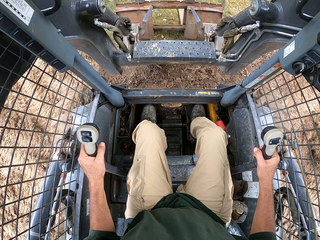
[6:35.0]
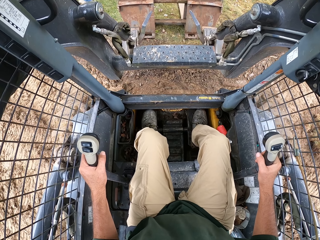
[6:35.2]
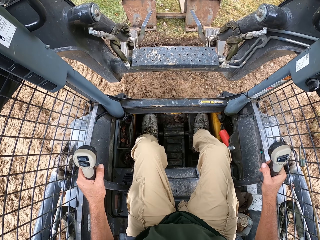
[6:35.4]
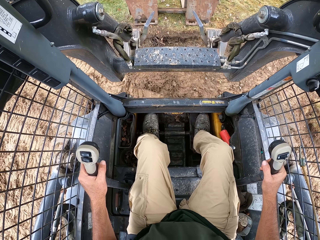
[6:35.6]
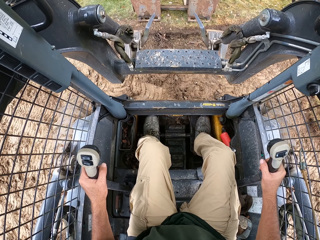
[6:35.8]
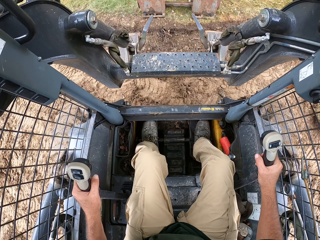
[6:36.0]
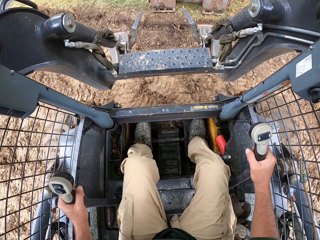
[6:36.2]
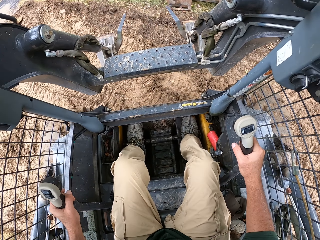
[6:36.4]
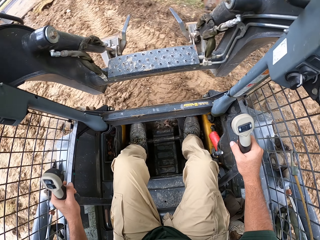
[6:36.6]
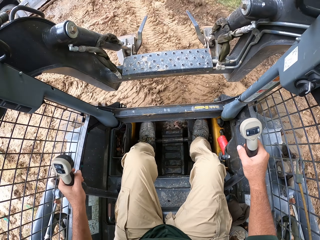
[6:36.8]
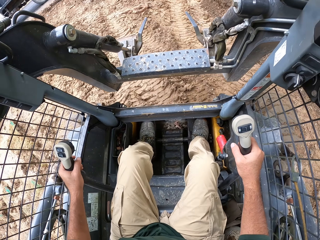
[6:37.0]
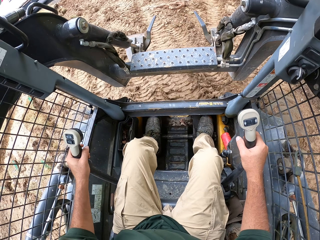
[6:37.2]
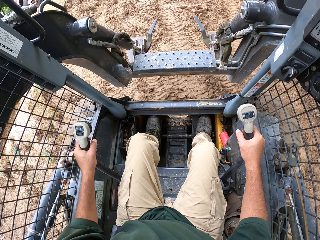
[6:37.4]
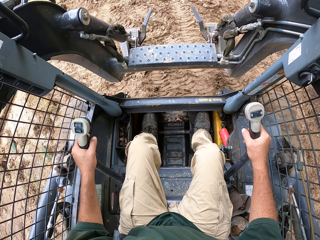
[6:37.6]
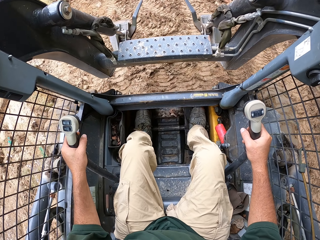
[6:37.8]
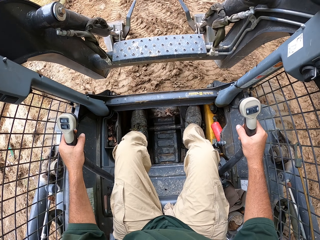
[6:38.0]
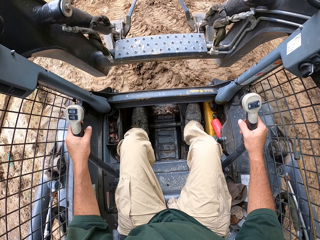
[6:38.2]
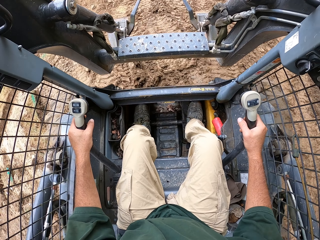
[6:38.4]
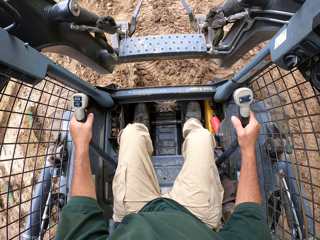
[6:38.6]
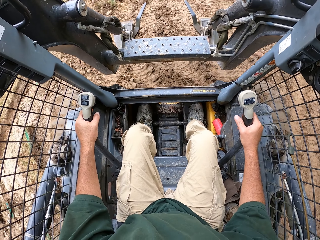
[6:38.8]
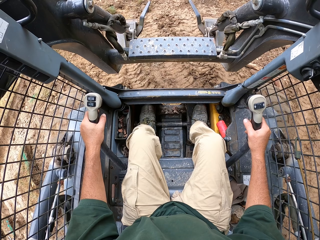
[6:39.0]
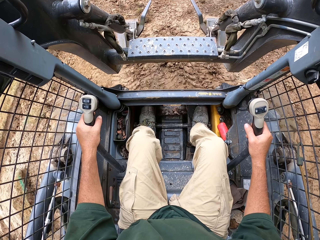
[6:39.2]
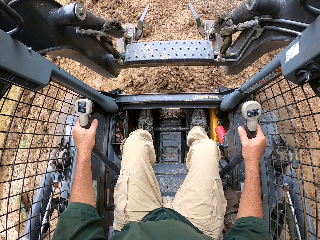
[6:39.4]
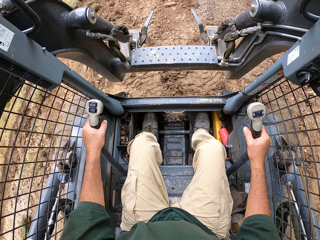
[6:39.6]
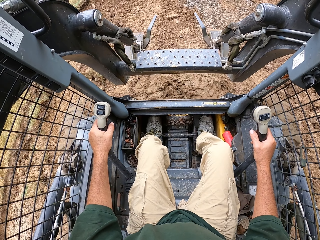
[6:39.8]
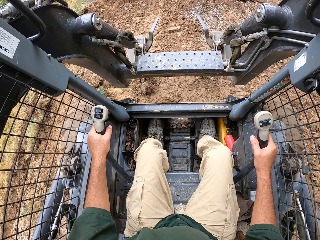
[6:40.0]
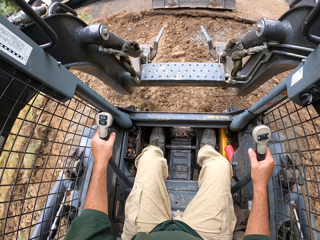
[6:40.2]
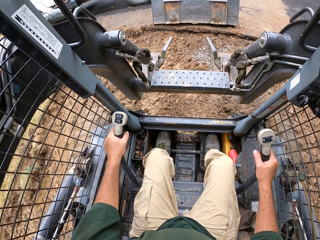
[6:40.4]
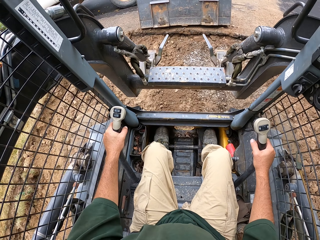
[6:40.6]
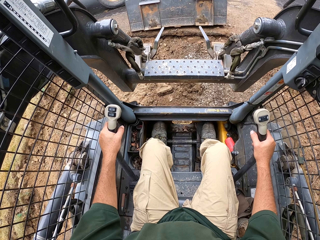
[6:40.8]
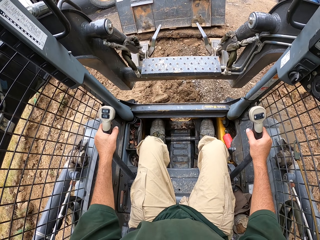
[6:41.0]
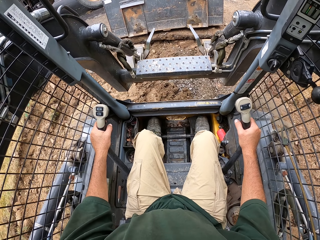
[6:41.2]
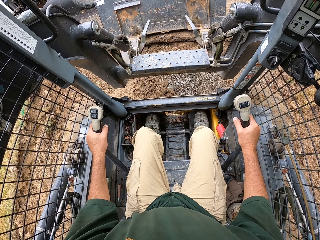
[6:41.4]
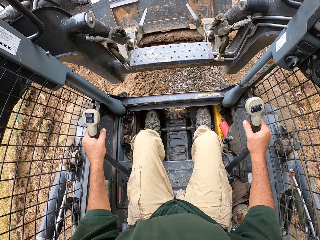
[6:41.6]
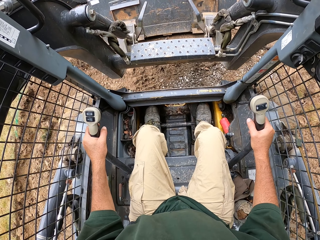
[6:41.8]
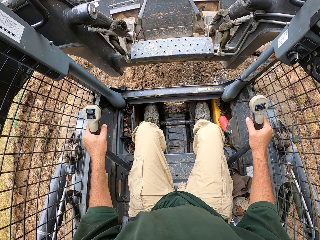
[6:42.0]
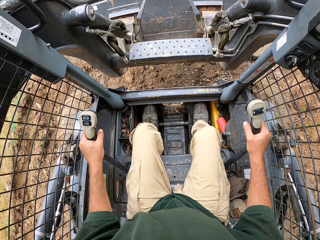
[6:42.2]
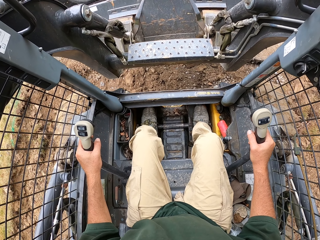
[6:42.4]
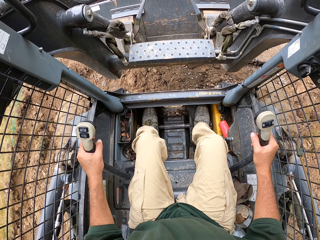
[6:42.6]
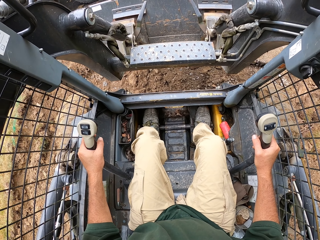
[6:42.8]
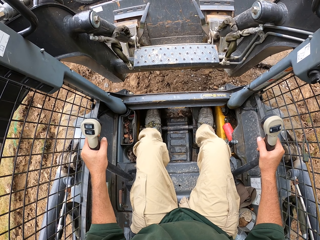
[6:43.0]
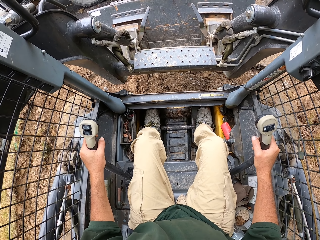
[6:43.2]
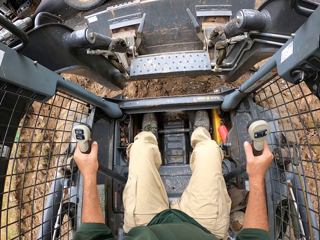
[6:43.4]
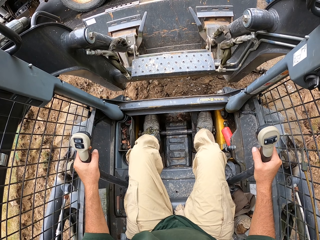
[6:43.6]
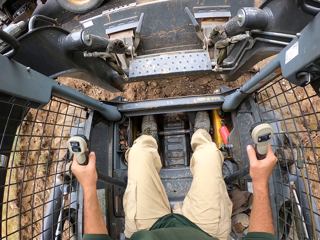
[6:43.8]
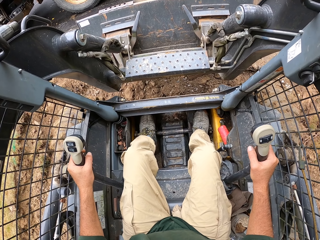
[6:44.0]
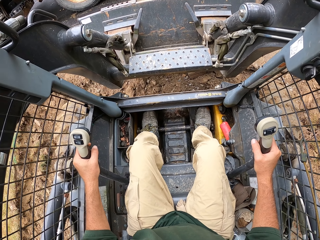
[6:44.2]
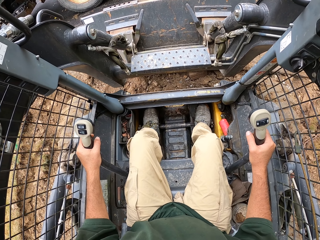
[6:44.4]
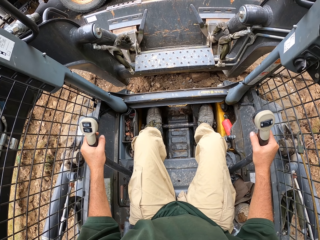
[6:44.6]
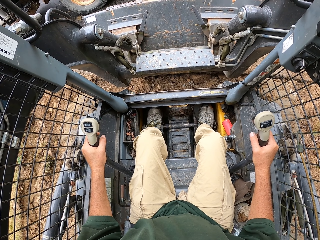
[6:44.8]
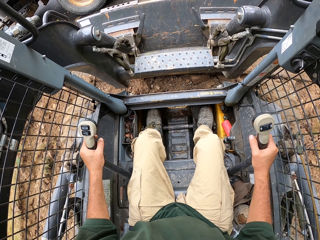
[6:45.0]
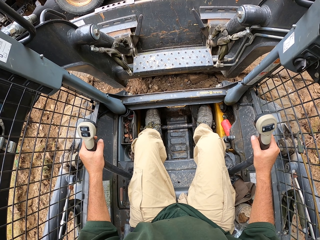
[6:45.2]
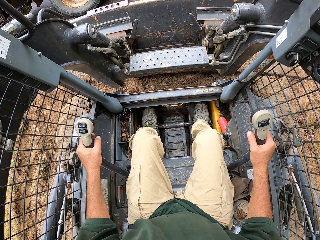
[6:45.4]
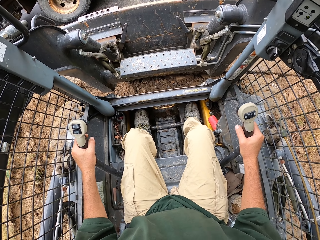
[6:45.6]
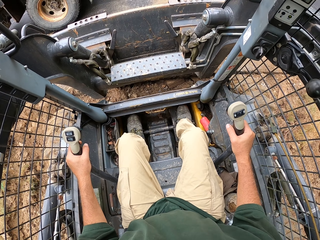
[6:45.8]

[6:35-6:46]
The camera wearer drives the tractor.

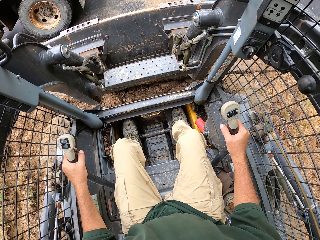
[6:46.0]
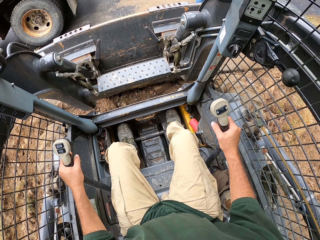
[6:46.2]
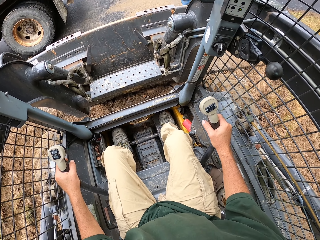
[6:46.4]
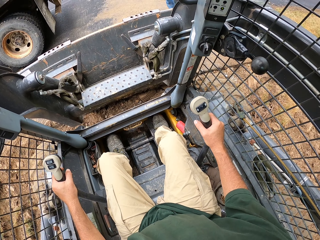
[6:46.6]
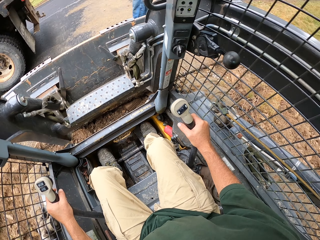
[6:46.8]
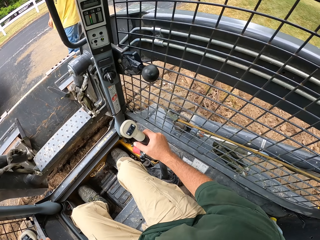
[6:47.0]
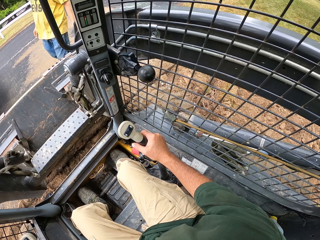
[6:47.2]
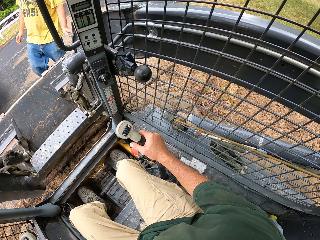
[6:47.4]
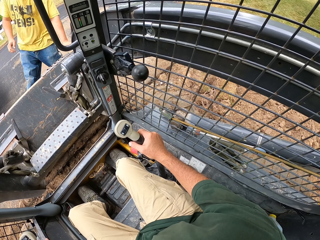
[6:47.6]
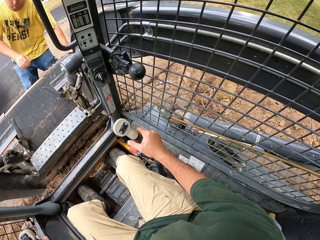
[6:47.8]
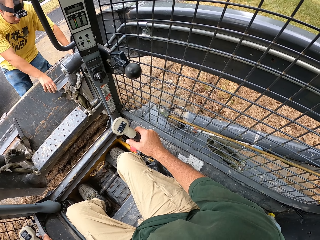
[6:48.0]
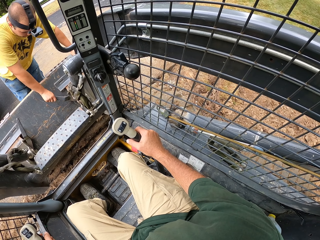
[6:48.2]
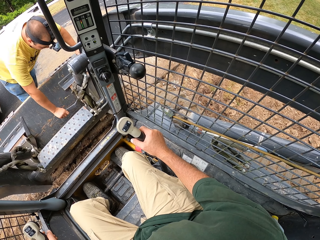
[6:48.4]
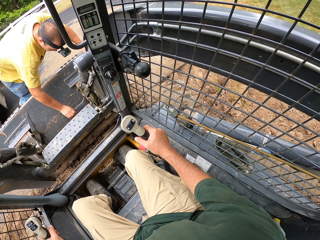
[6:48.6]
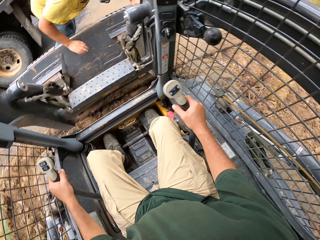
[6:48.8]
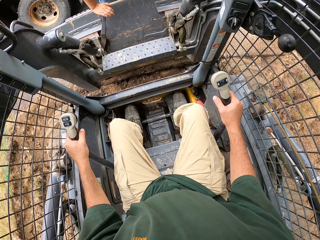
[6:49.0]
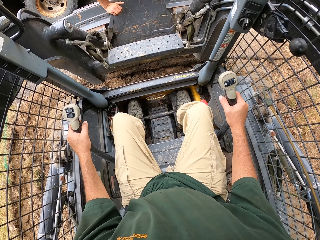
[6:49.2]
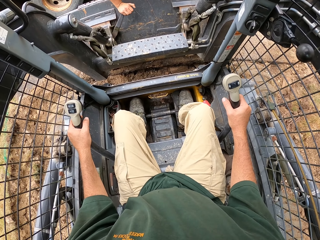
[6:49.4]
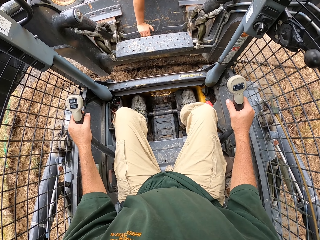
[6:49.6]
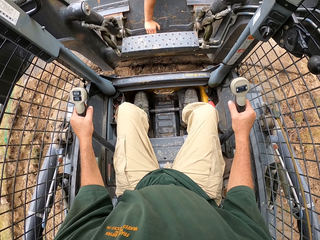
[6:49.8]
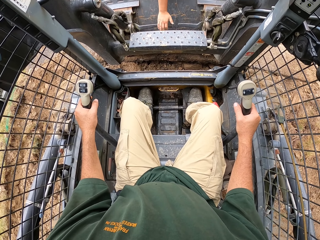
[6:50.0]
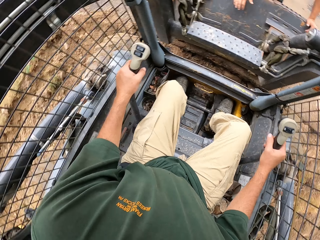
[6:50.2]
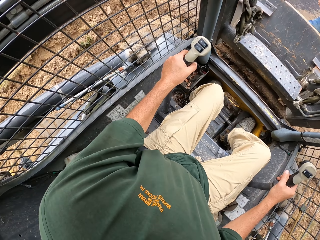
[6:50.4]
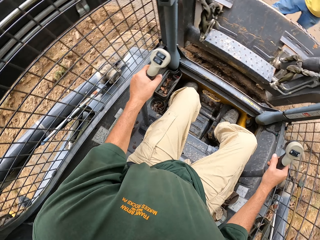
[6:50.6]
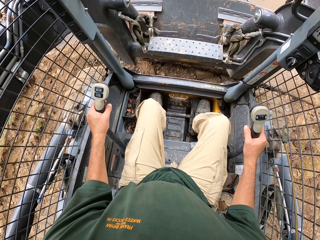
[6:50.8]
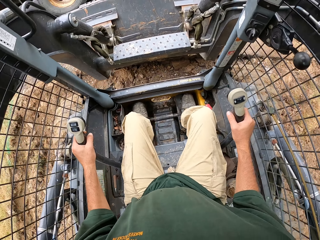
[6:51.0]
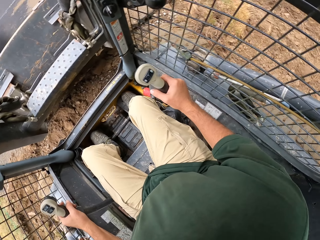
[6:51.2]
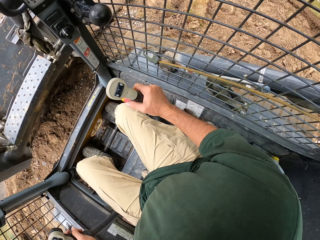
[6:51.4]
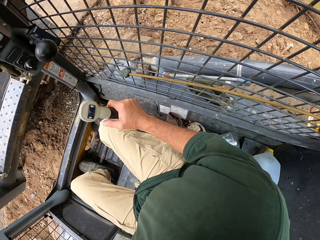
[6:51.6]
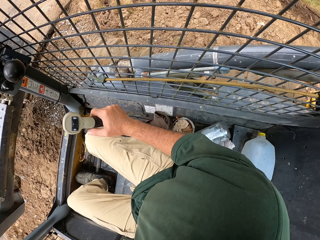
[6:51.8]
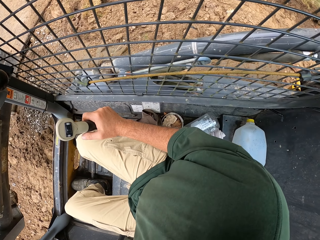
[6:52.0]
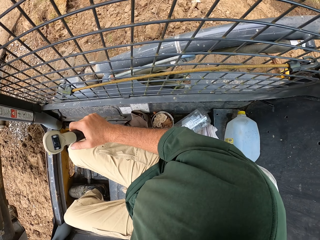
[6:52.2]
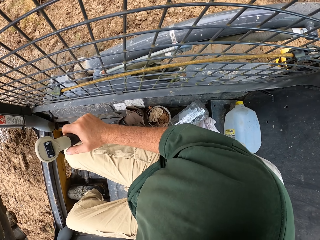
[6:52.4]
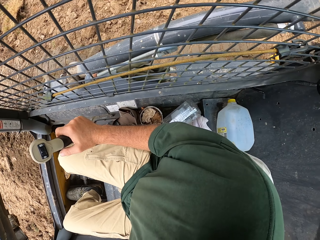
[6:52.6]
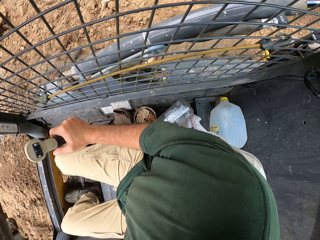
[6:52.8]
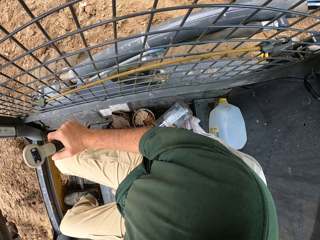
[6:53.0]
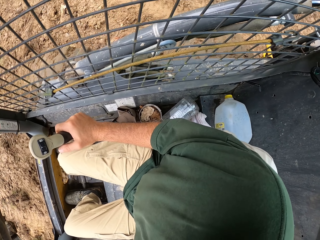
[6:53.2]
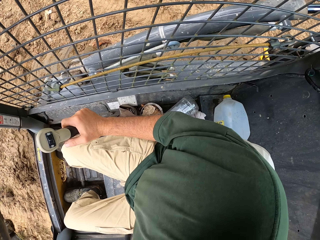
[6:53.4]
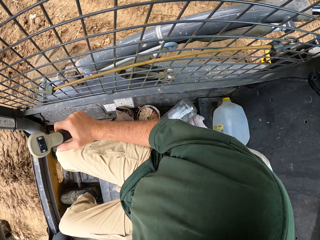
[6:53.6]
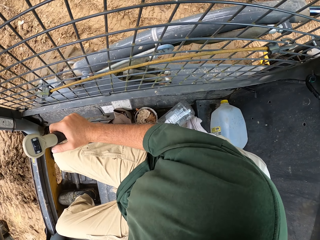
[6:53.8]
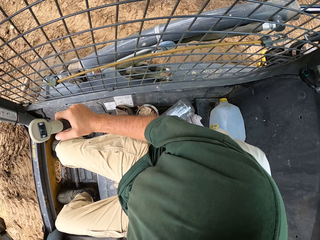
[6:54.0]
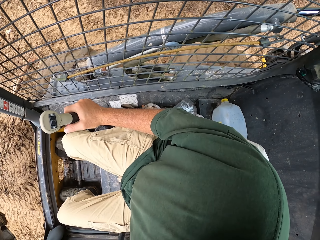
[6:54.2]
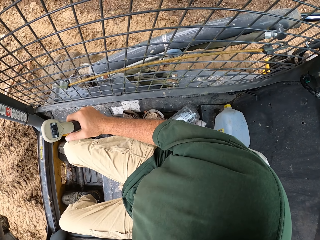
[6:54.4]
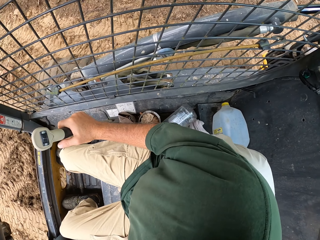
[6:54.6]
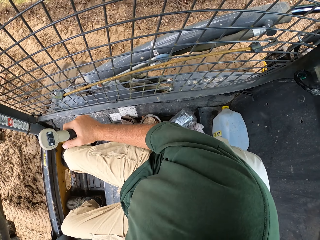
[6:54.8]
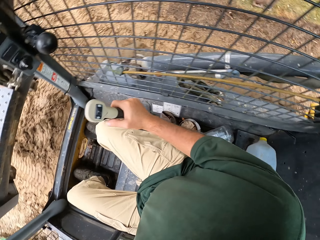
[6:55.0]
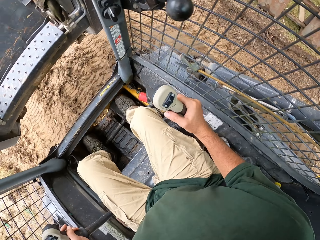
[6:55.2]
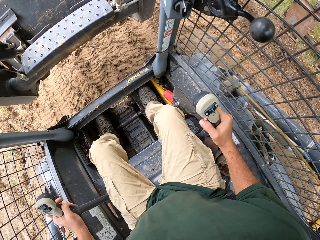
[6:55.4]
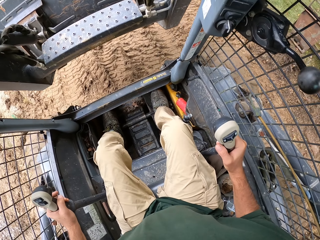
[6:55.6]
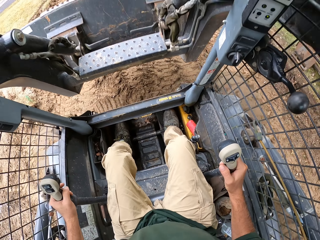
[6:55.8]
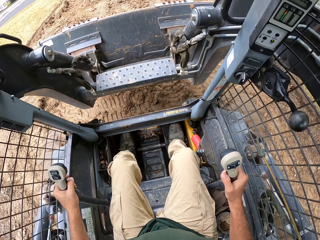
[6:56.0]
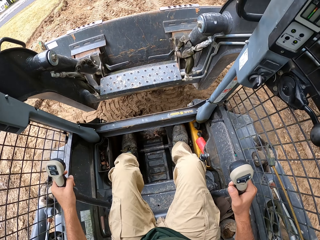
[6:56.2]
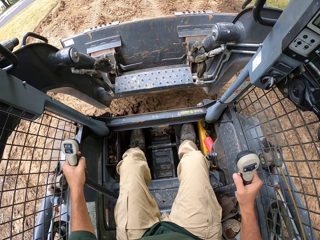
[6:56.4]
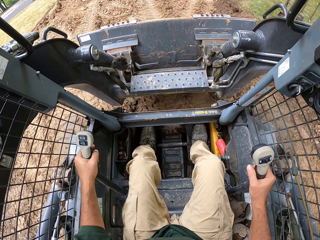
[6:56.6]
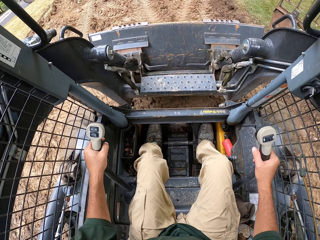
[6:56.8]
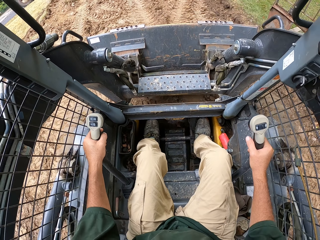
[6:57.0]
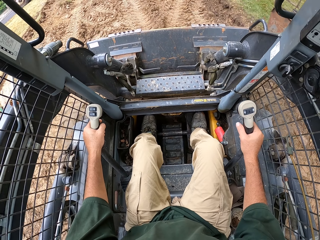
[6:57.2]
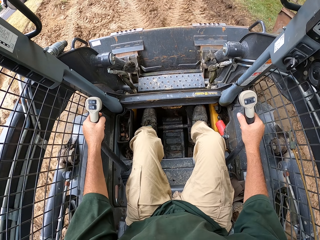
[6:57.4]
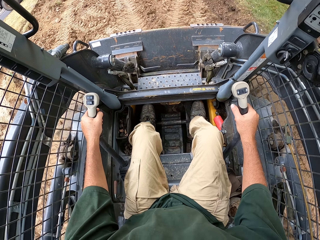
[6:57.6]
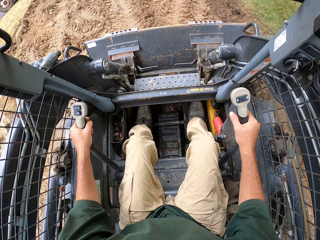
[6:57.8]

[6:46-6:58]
A man fixes the loader to the tractor. The camera wearer drives the tractor.
